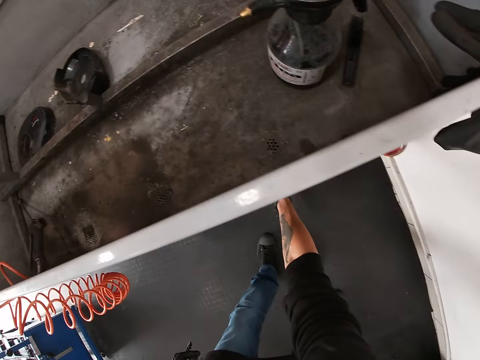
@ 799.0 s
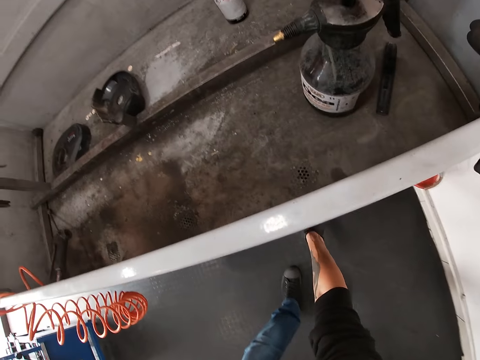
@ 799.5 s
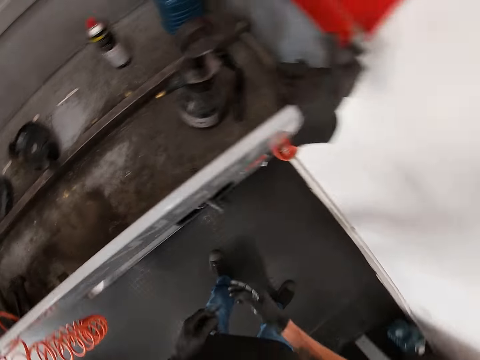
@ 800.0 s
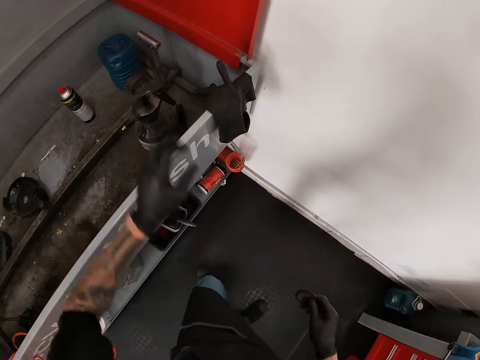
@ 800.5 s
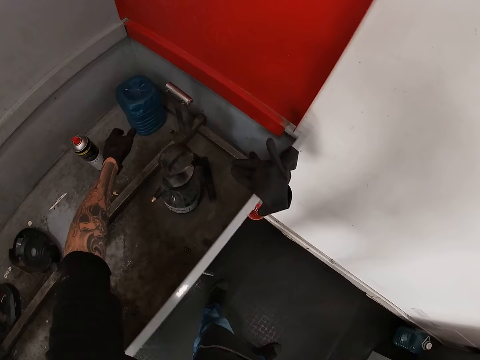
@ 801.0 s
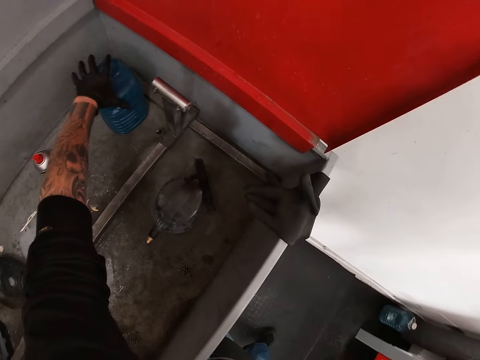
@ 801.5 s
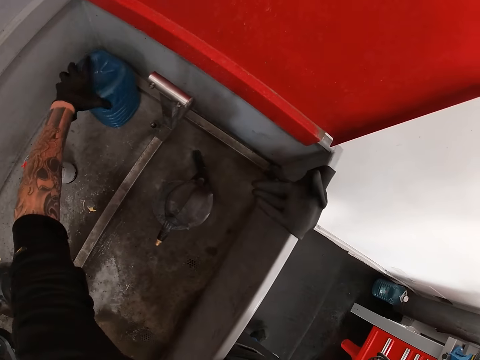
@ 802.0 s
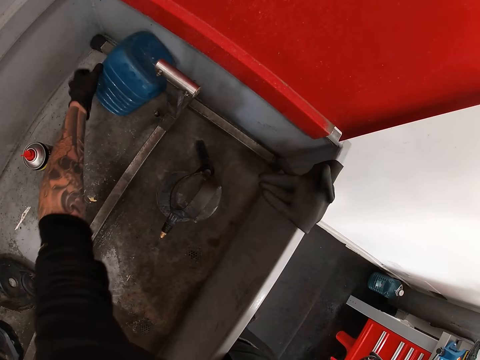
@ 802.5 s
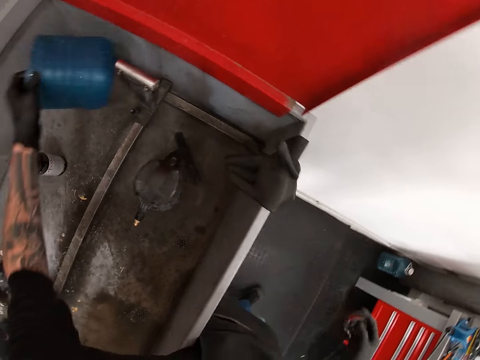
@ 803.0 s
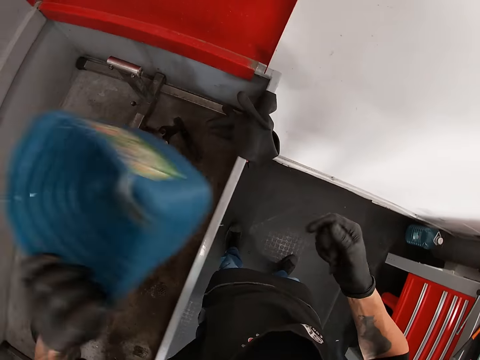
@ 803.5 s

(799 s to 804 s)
The camera wearer drops the brush in his right hand into the plastic container in the cubicle attached under the bicycle wash unit with his right hand. He passes the sprocket in his left hand to his right hand. He takes a blue bucket in the bicycle wash unit with his left hand.

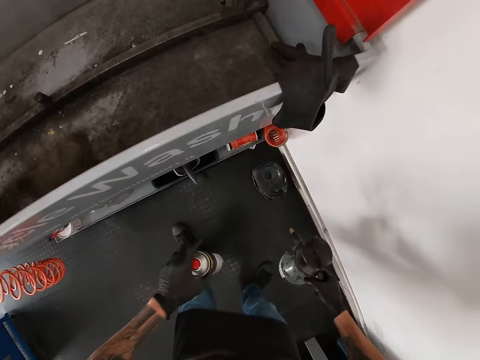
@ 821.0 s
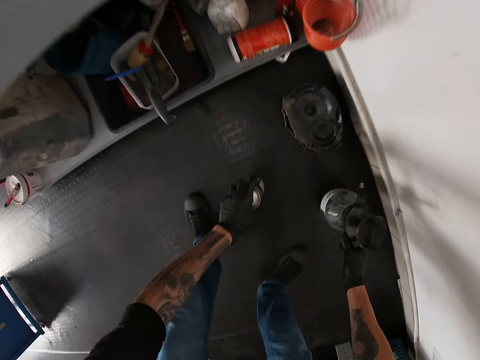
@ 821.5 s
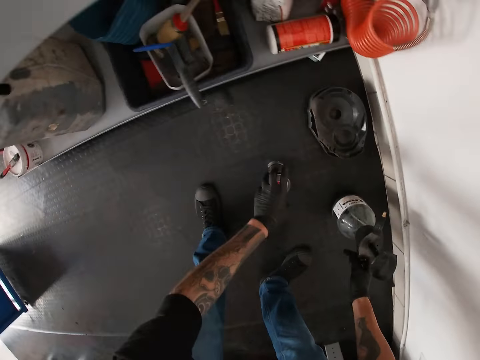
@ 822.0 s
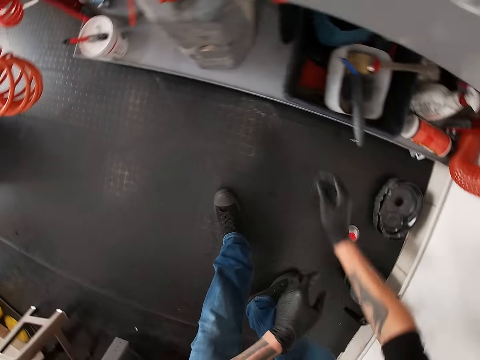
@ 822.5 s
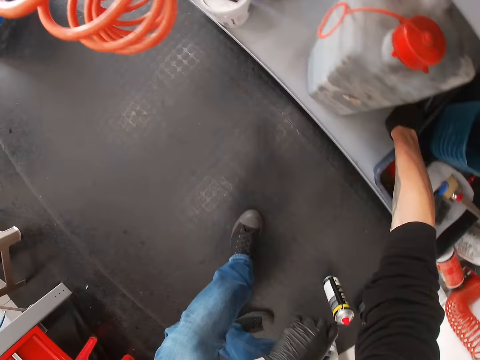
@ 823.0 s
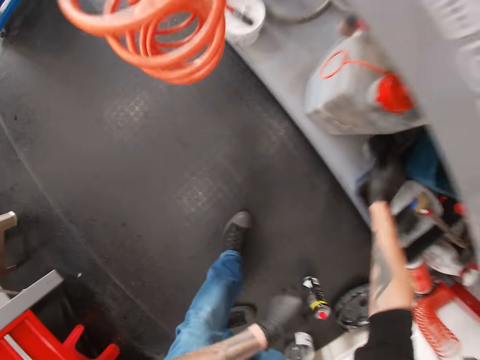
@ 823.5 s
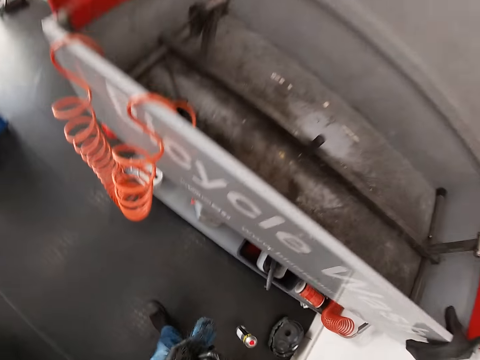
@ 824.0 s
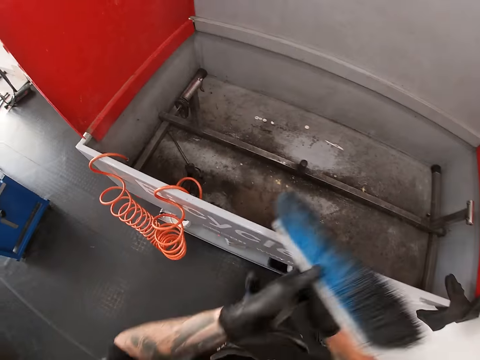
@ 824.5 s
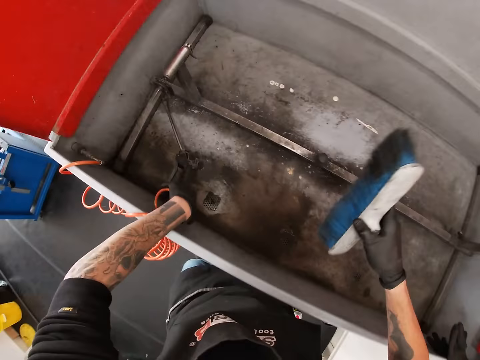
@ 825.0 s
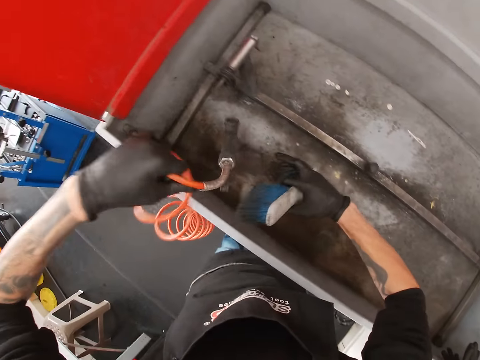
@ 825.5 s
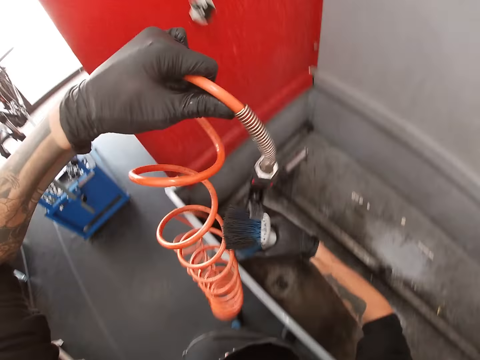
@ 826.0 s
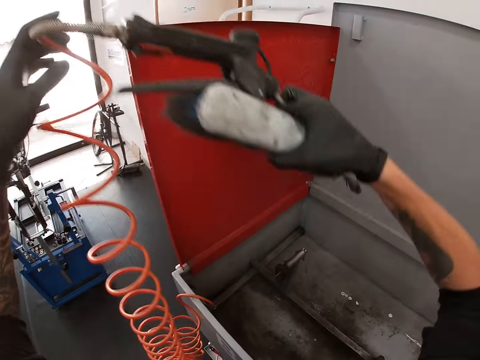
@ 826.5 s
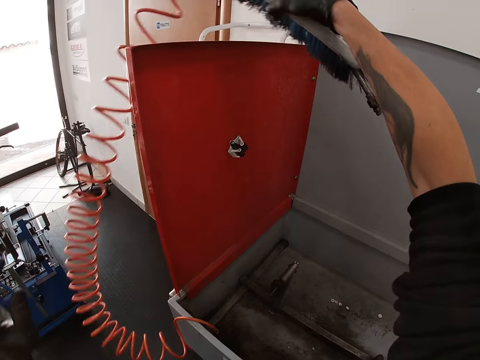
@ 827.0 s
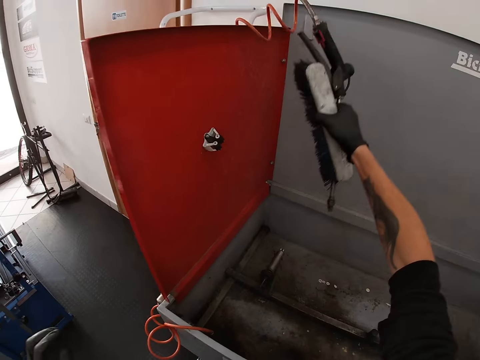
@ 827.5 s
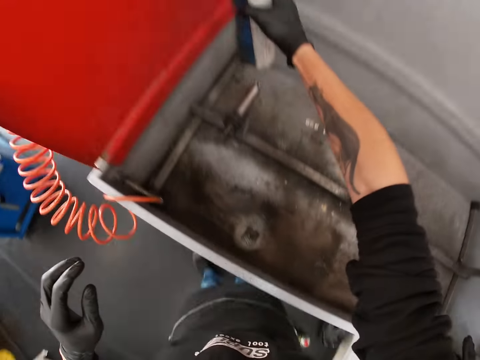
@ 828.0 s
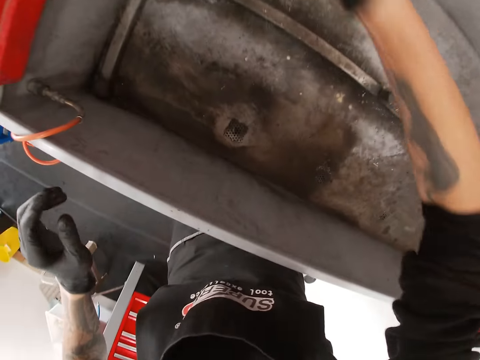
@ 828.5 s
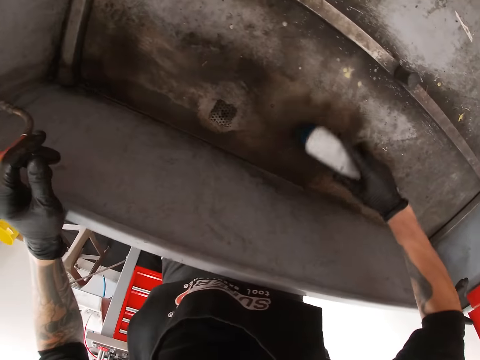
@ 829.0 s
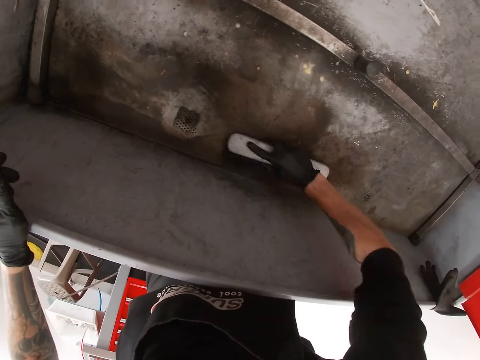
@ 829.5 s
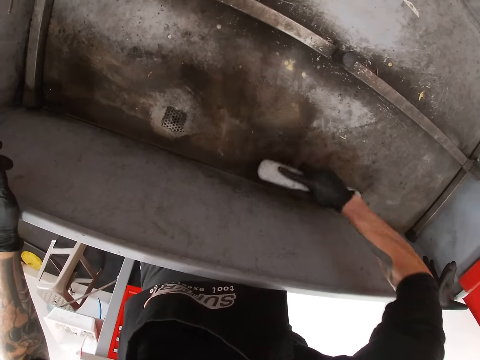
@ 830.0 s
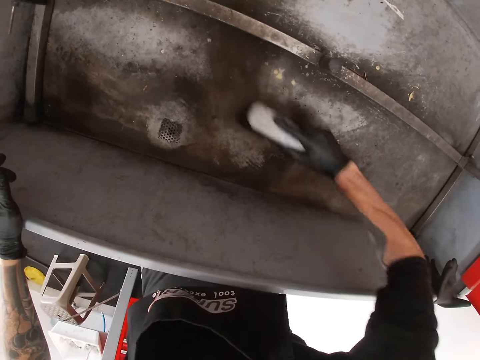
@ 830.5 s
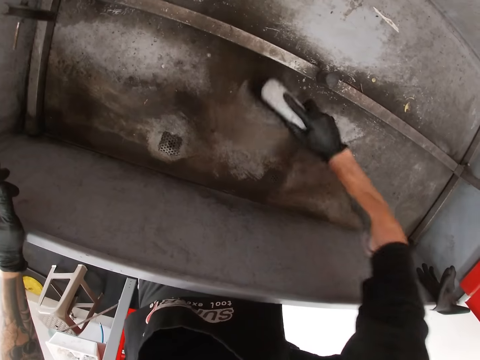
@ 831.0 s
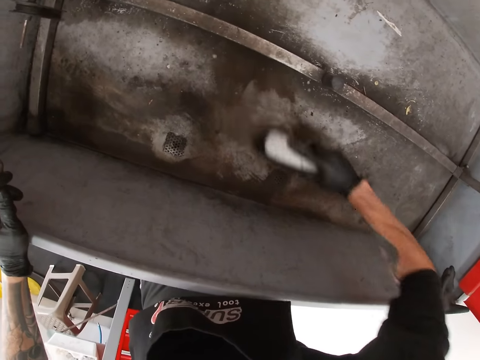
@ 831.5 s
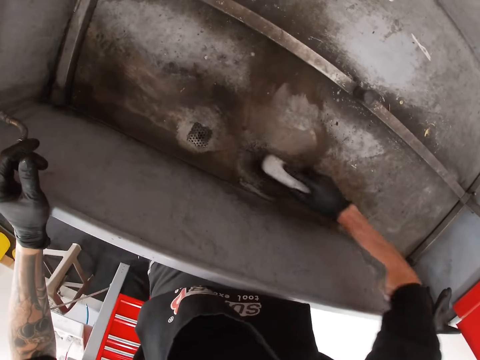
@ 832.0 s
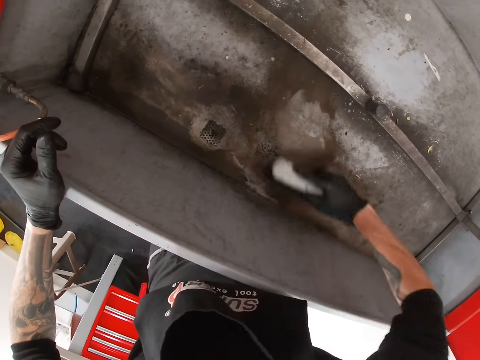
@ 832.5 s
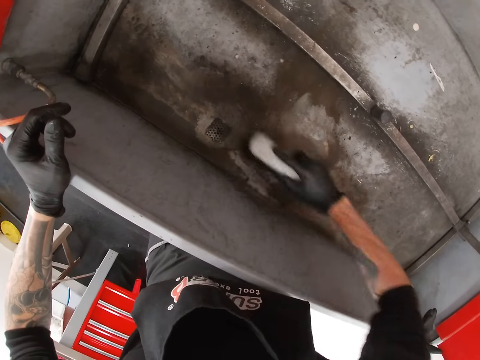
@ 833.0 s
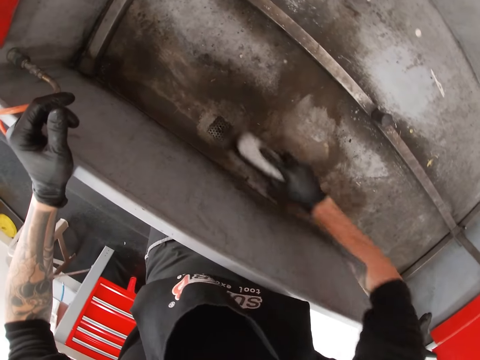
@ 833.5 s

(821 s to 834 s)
The camera wearer drops the spray bottle in his left hand and the soap bottle in his right hand on the floor. He brings out a brush from the cubicle of the bicycle wash unit with his right hand. He picks up a nozzle connected to a pipe from the bicycle wash machine with his left hand. He holds the nozzle with both hands. He drops the nozzle on the bicycle wash machine with his right hand. He places his left hand on the bicycle wash machine. He brushes the bicycle wash machine with the brush in his right hand.

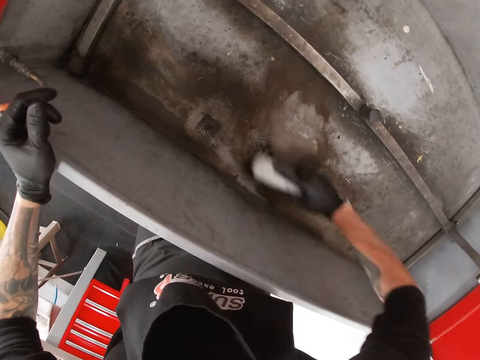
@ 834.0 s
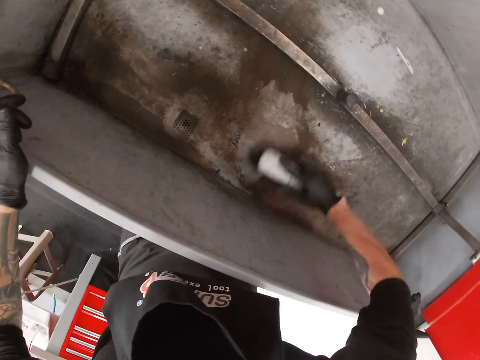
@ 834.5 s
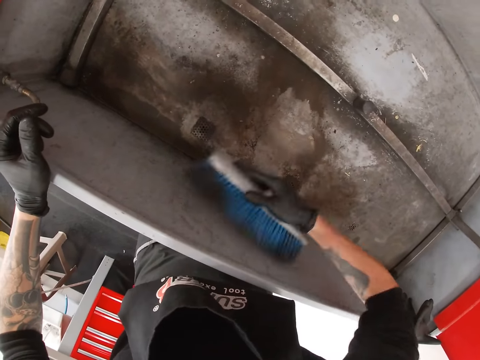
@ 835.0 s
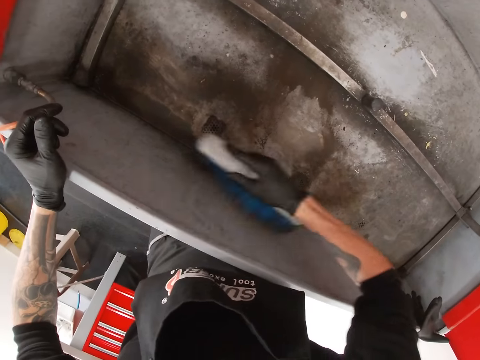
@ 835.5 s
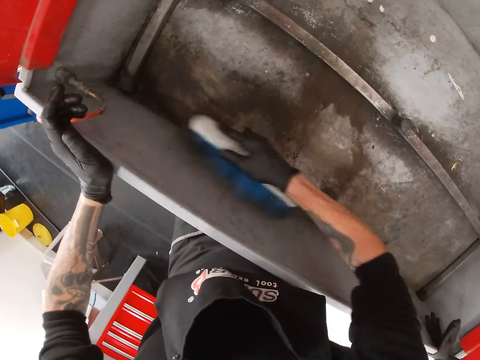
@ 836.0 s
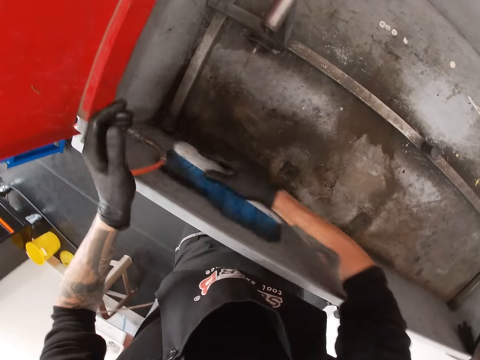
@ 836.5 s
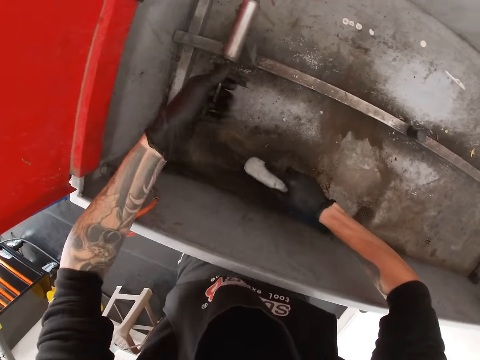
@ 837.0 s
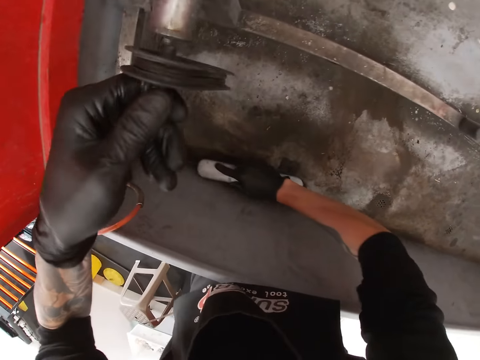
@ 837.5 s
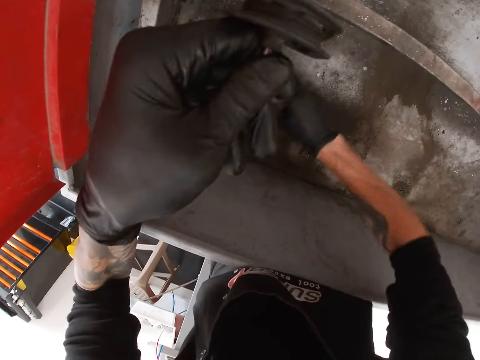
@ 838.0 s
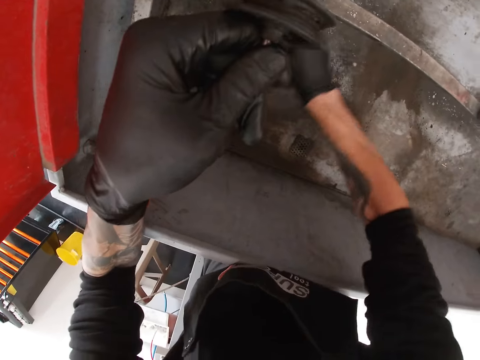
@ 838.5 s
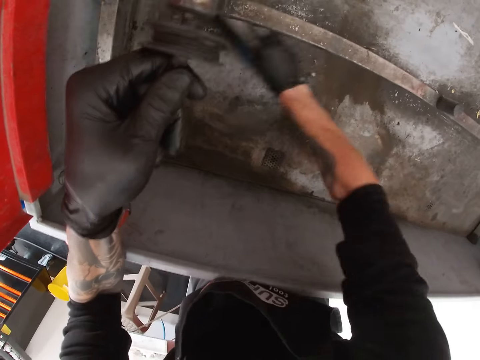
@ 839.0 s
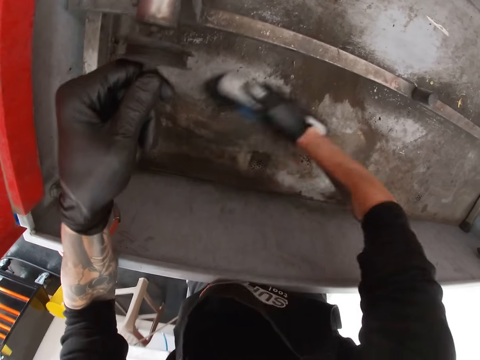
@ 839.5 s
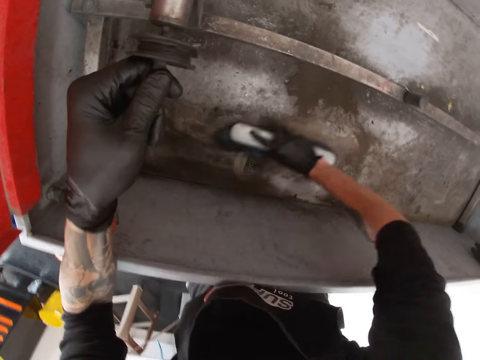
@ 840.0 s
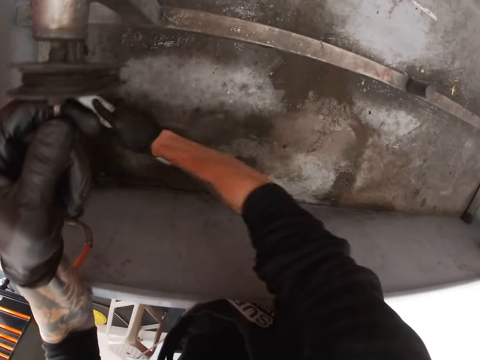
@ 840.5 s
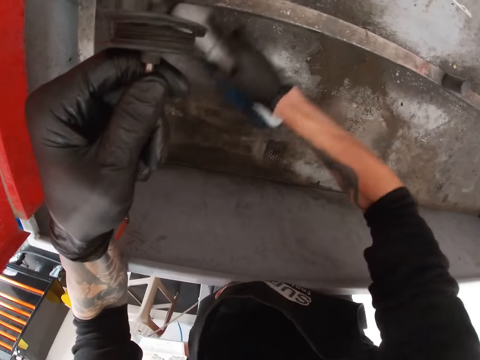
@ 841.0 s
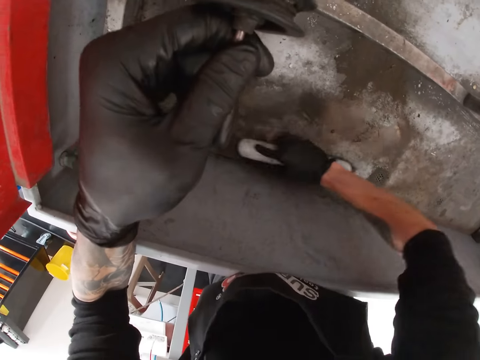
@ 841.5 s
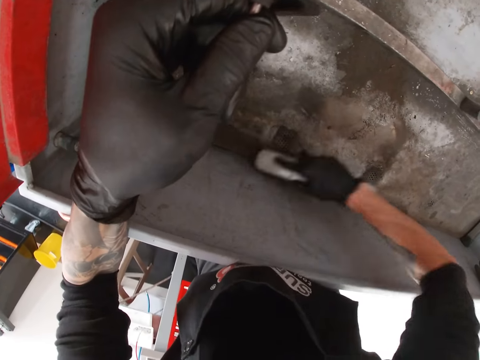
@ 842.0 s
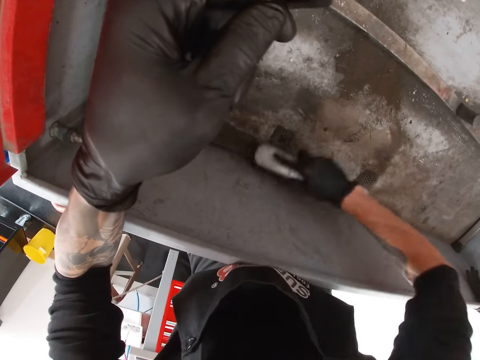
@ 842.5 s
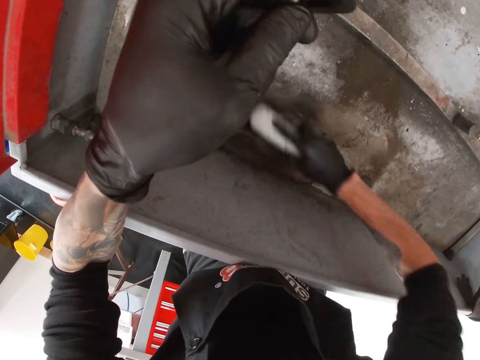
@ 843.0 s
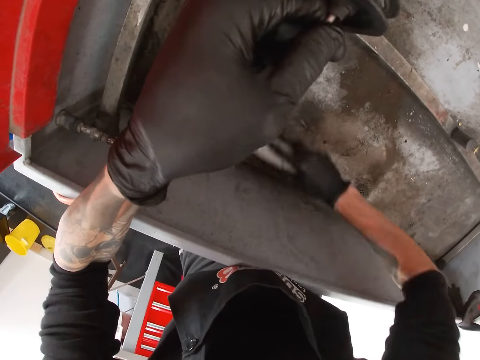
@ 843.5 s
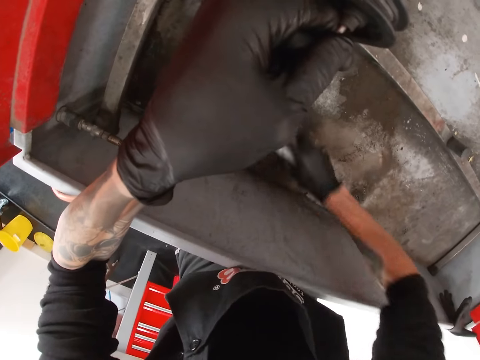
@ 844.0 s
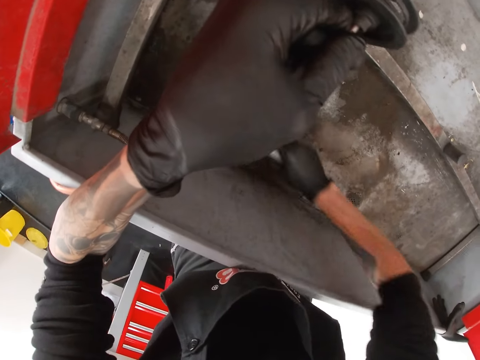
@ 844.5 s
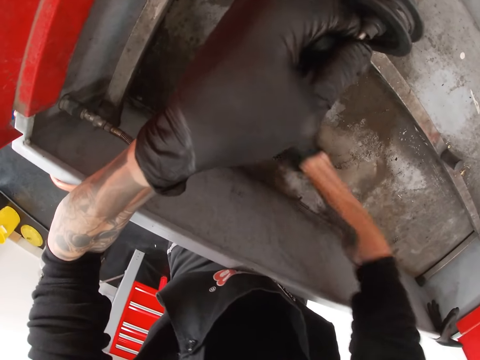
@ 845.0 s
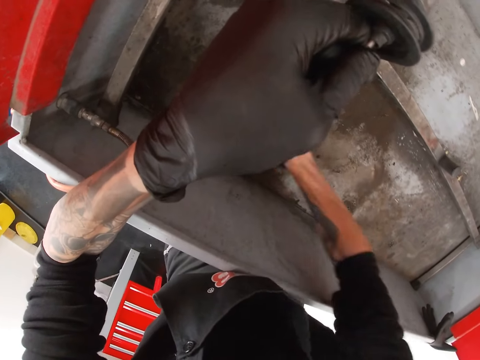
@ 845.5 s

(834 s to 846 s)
The camera wearer lifts a piece of metal in the bicycle wash machine with his left hand. He holds a metal rod with the left hand.
